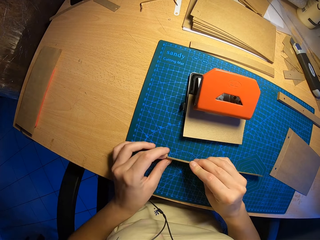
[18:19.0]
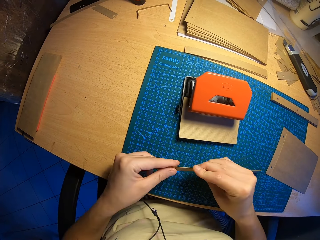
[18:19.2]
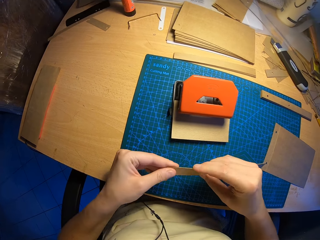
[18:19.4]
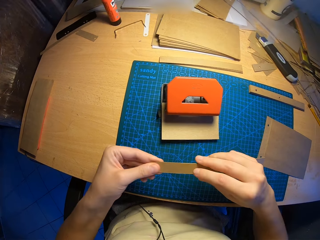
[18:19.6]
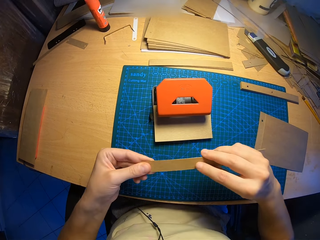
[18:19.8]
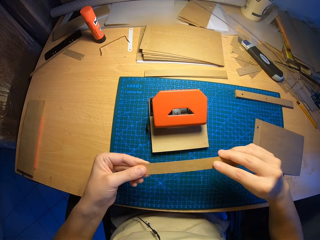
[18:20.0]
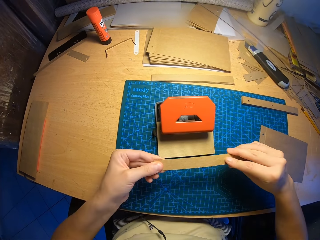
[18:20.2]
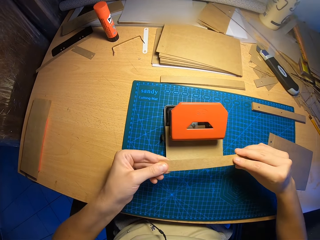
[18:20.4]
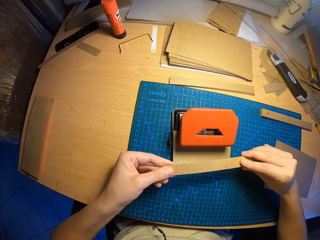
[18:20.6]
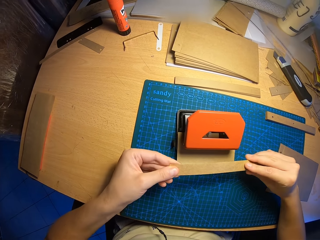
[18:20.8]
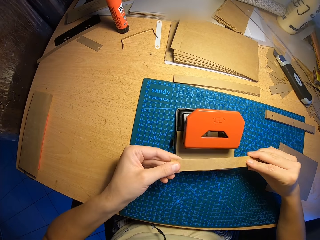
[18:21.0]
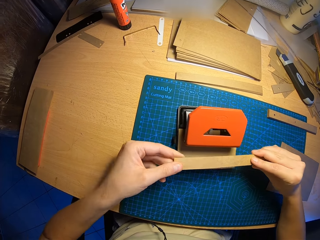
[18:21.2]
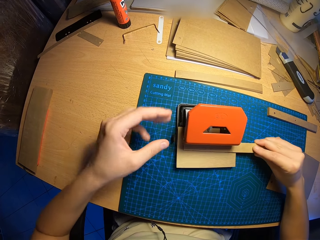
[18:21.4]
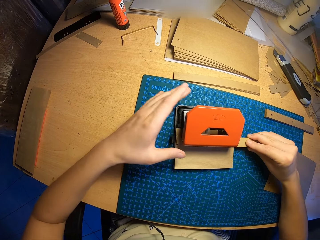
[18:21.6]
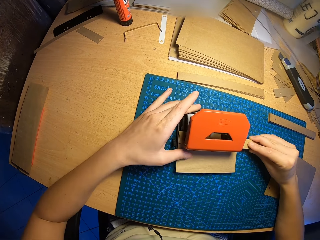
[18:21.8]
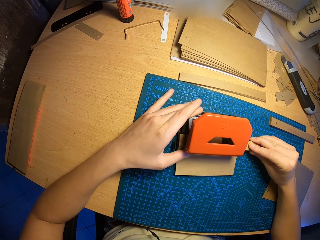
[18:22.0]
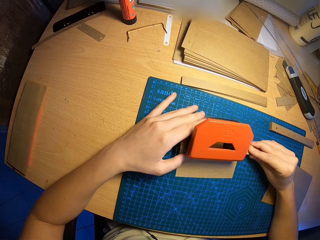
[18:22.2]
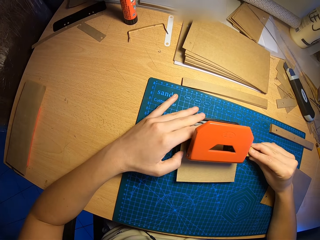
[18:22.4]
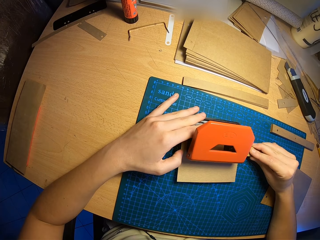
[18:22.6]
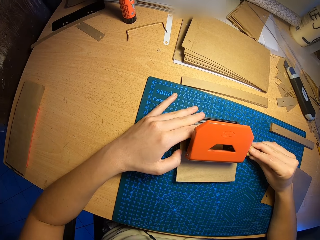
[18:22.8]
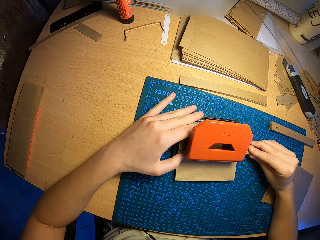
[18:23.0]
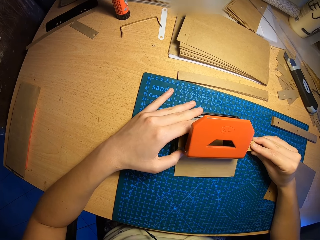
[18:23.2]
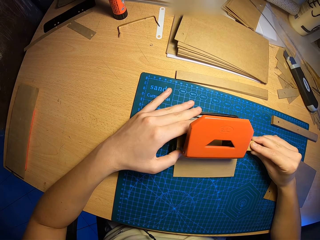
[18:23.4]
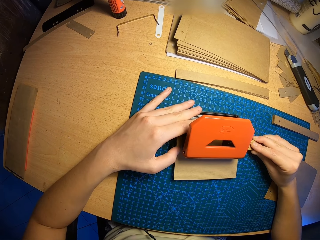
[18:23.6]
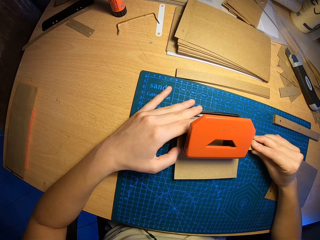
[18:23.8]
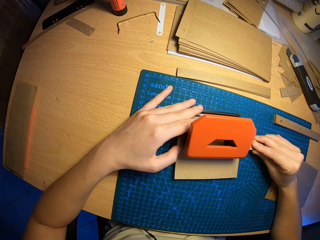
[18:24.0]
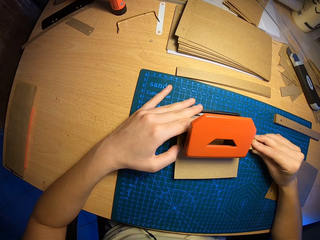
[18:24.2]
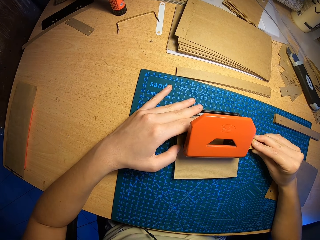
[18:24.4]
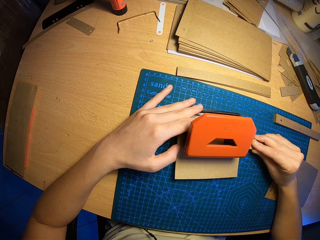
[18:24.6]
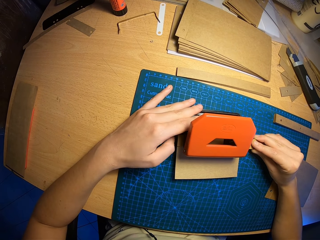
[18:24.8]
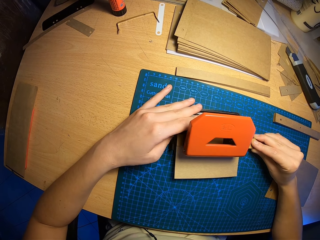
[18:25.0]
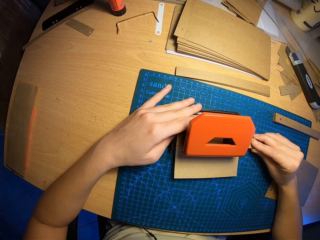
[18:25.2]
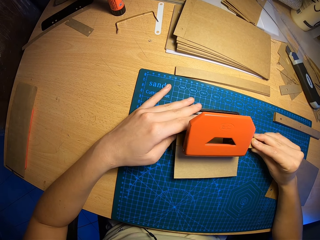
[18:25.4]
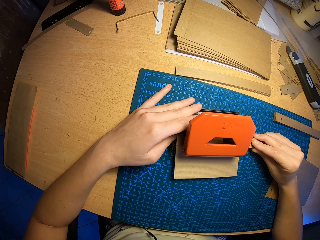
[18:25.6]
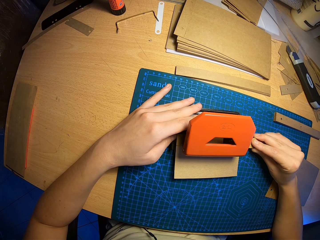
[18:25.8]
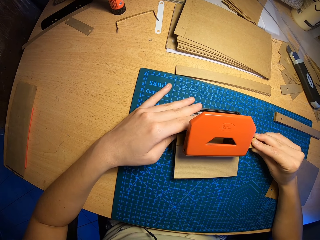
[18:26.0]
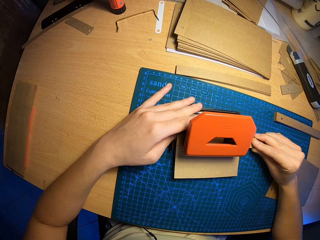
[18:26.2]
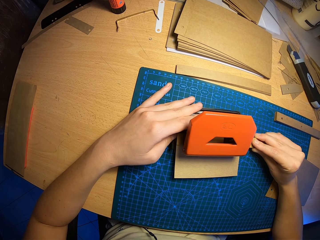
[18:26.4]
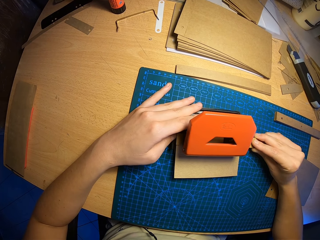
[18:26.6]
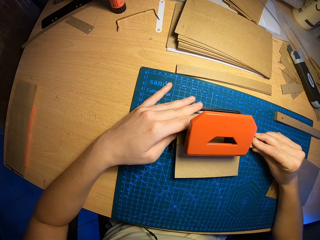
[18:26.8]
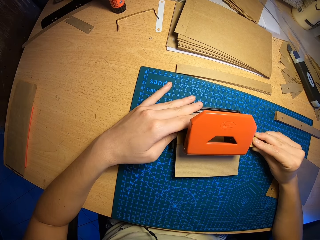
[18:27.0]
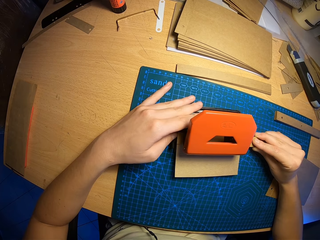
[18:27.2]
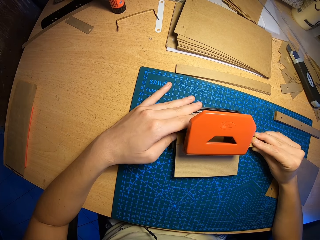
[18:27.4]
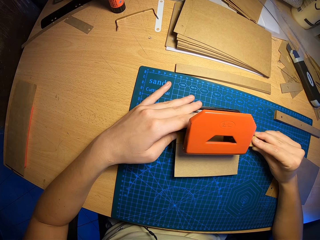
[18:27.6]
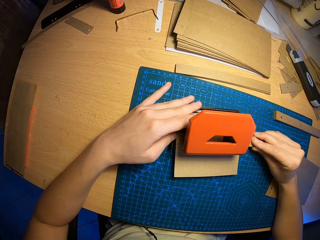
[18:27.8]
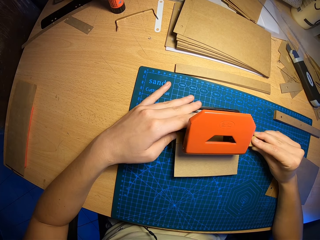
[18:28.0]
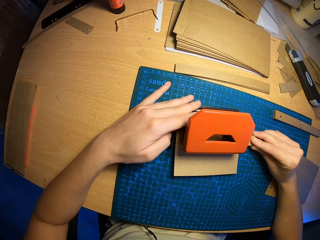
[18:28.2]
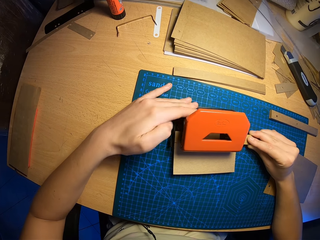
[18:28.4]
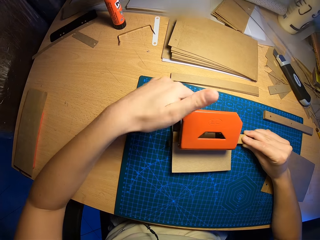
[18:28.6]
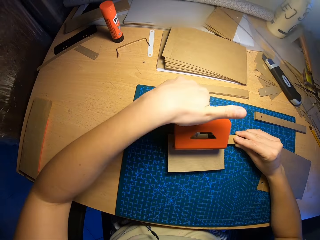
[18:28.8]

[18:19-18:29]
The camera wearer puts the two pieces of paper in the paper perforator with both hands.

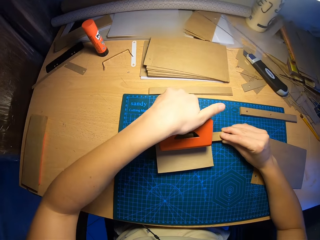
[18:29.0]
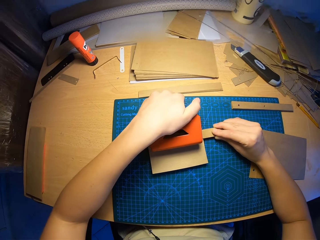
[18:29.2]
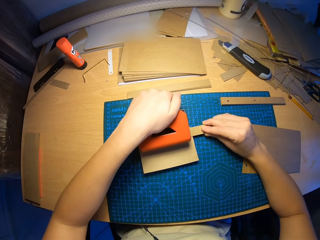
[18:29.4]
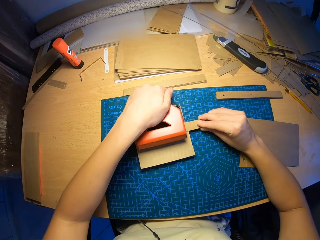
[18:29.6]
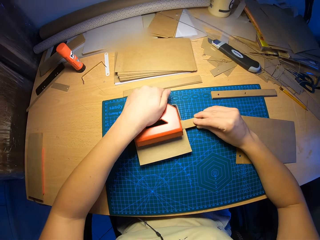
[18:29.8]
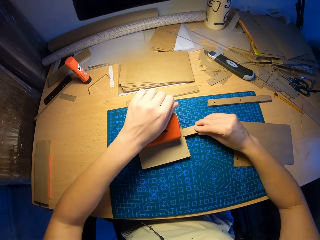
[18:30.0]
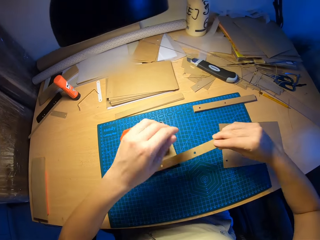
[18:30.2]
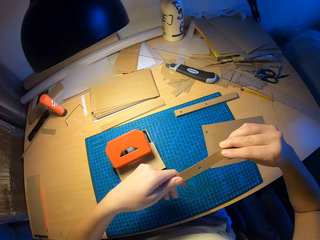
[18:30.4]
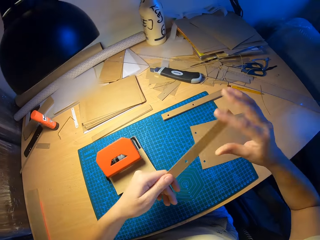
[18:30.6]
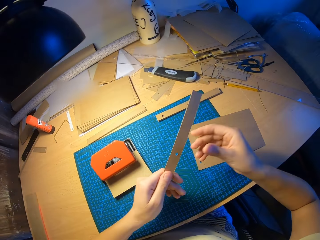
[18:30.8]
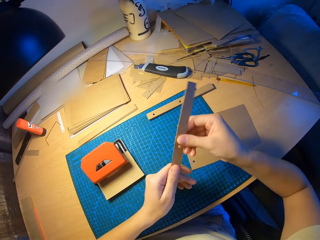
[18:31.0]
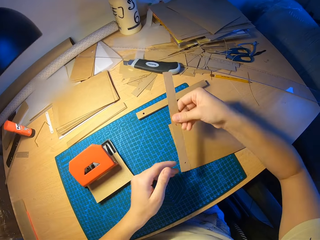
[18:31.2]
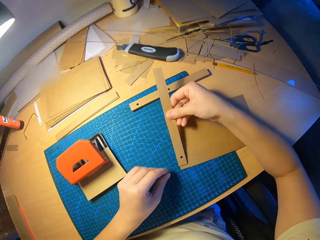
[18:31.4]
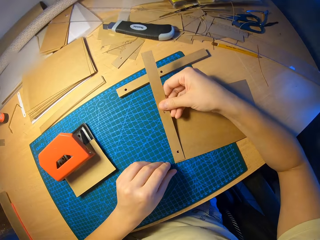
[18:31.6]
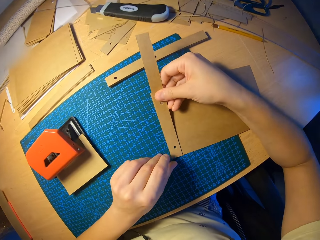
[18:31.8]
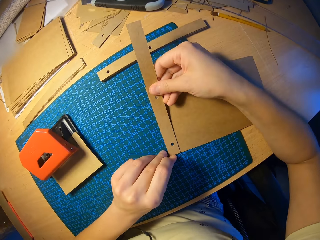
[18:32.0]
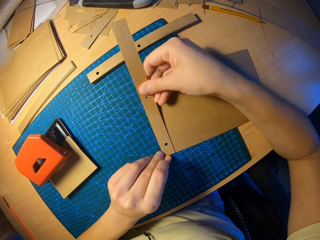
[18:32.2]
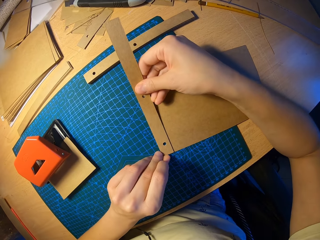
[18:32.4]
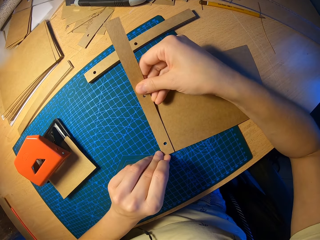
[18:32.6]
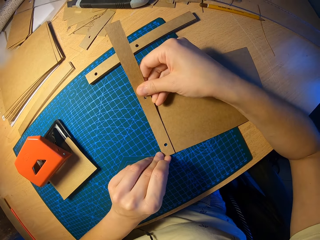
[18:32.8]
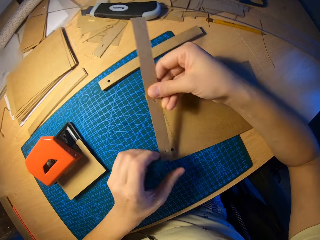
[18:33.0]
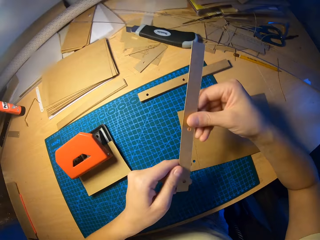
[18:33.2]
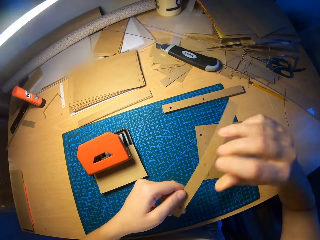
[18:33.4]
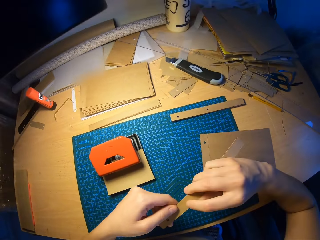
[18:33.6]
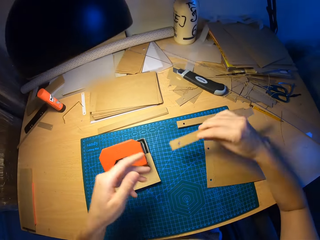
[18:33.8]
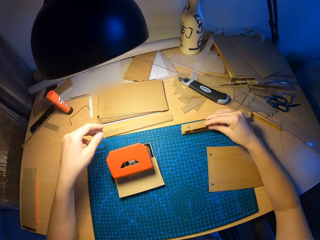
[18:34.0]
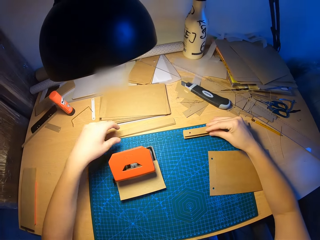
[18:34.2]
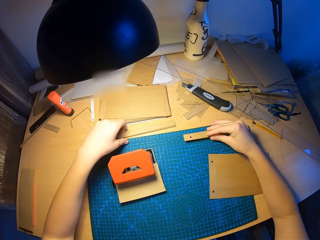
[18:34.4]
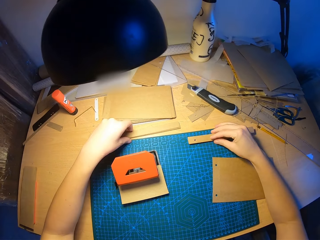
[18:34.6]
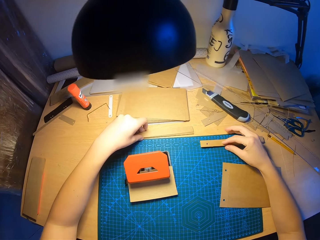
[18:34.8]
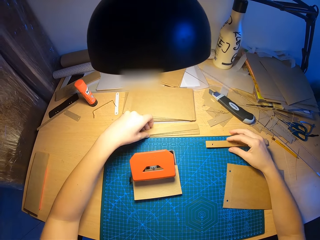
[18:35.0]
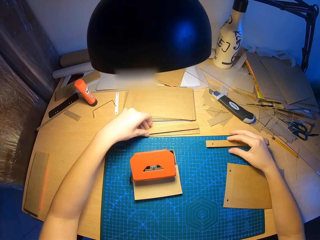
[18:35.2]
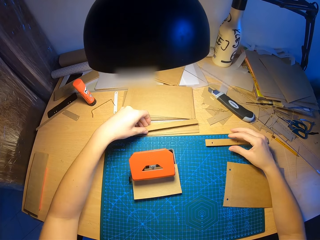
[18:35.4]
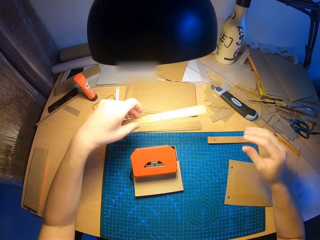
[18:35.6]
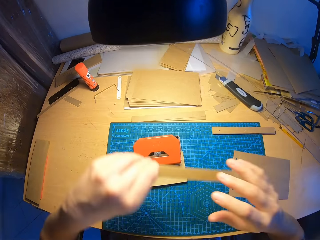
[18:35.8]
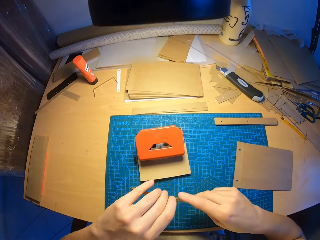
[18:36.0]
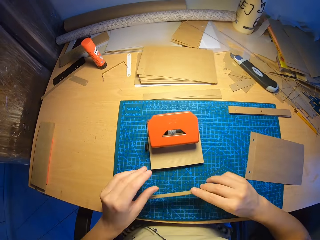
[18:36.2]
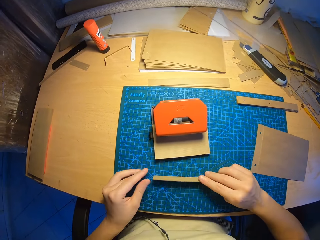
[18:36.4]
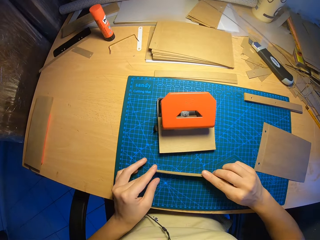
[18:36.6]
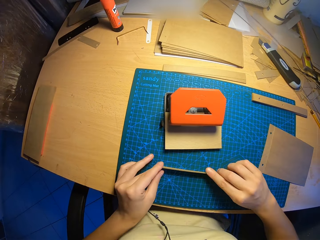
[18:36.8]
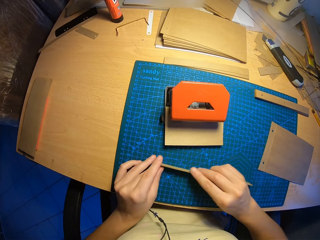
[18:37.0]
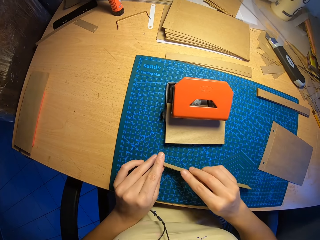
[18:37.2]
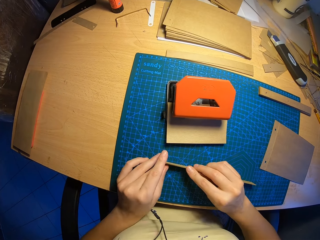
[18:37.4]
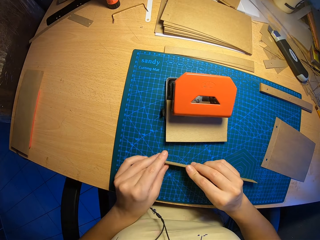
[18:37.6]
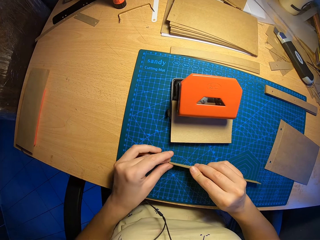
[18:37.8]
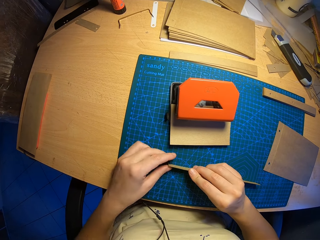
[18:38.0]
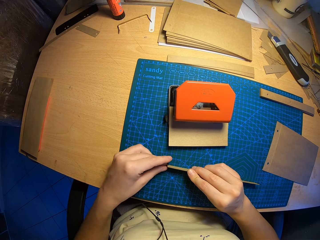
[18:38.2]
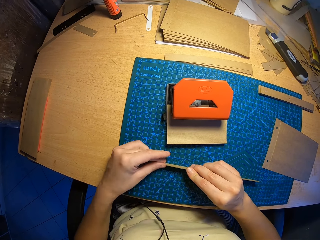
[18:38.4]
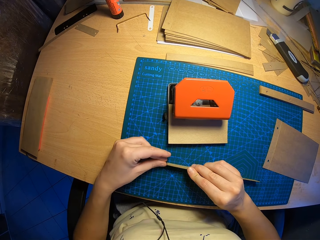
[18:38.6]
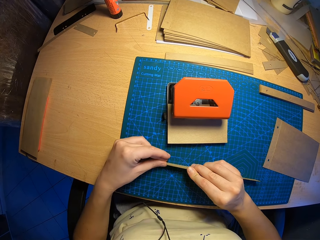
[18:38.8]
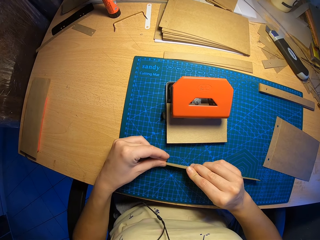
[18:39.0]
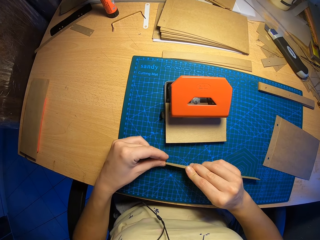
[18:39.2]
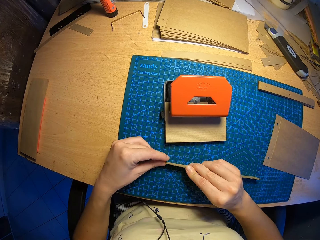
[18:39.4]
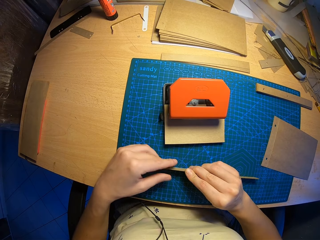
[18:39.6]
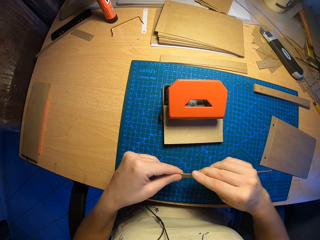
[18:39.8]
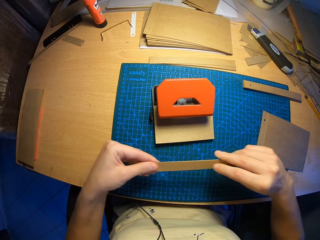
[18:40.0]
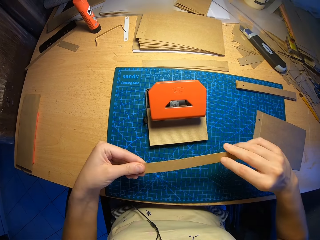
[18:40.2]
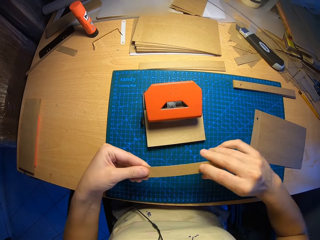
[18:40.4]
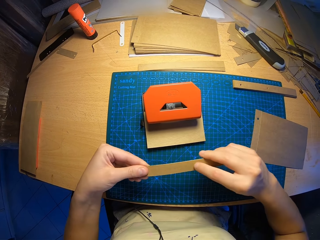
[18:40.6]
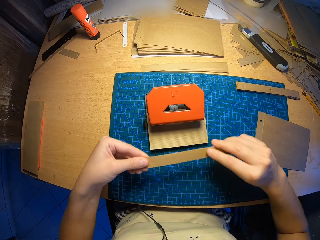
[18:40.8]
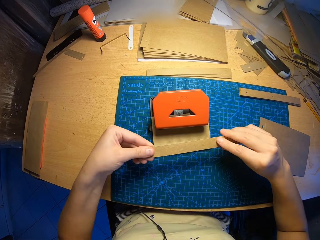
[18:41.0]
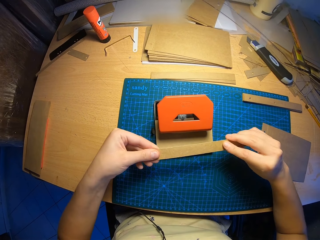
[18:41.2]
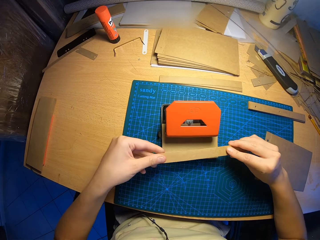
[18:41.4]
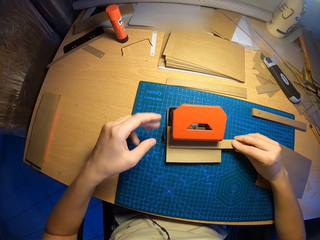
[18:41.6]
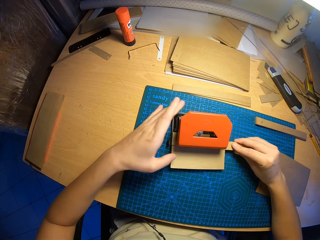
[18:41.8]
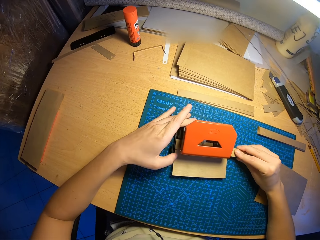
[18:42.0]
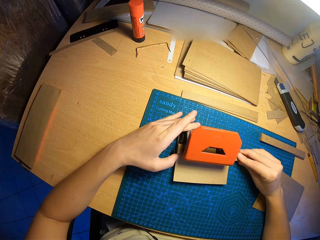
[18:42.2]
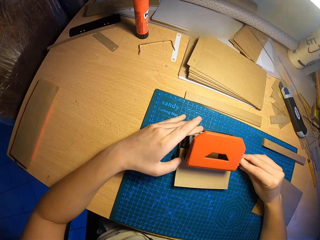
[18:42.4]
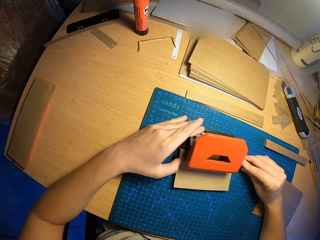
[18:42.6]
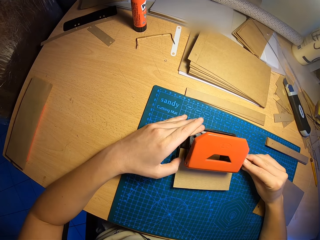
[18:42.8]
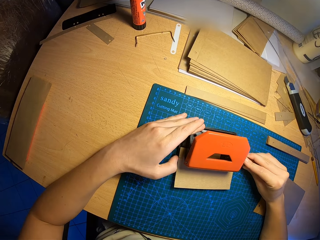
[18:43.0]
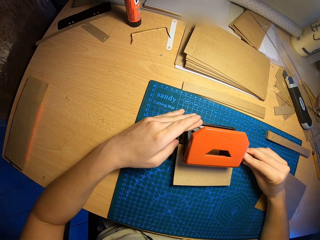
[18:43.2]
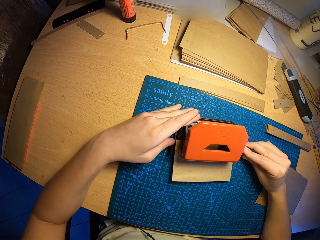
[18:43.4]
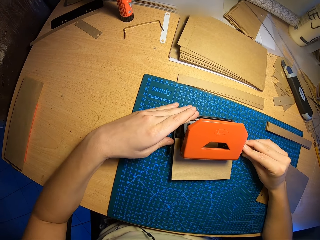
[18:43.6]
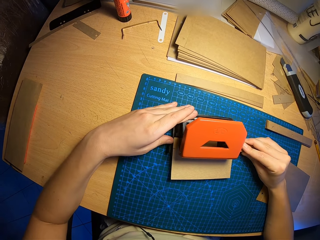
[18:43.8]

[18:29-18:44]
The camera wearer presses the paper perforator or circle punch with his left hand. He releases the paper perforator. He places the two pieces of paper on another paper on the table with both hands. He removes a card paper from the circle punch. He adjusts the card paper on the other. He drops the two pieces of paper on the table with his right hand. He picks another two pieces of paper with his left hand. He aligns the two pieces of paper with both hands. He puts the two pieces of paper in the paper perforator with both hands.
